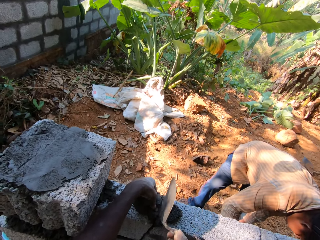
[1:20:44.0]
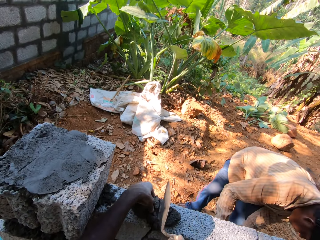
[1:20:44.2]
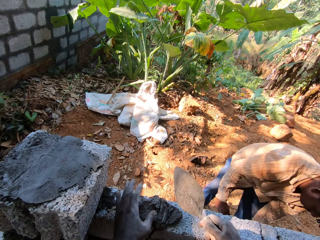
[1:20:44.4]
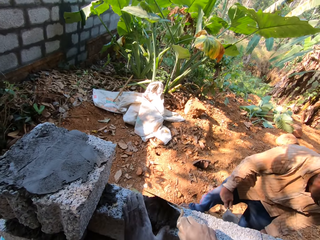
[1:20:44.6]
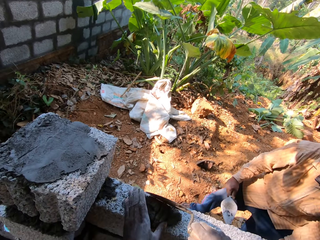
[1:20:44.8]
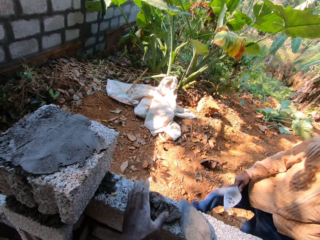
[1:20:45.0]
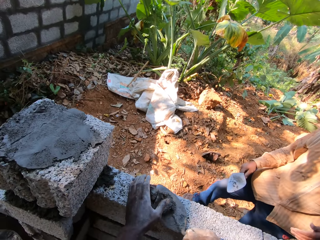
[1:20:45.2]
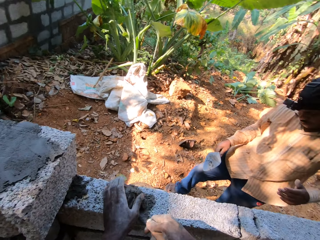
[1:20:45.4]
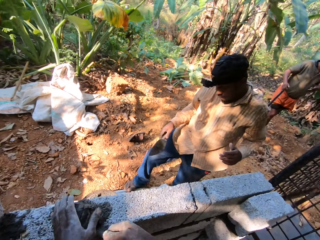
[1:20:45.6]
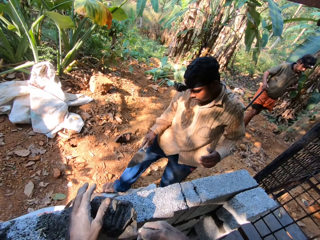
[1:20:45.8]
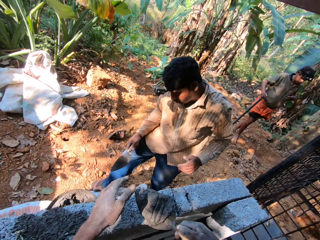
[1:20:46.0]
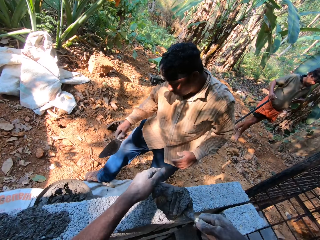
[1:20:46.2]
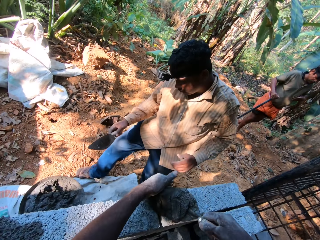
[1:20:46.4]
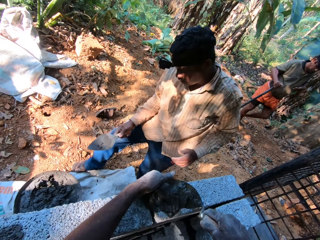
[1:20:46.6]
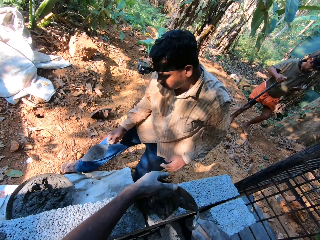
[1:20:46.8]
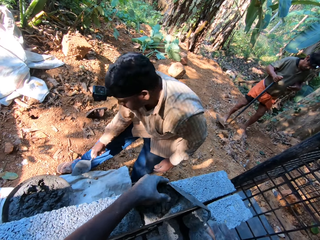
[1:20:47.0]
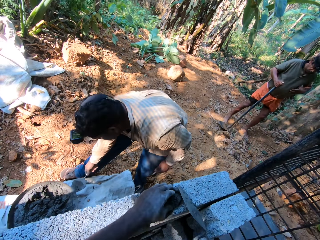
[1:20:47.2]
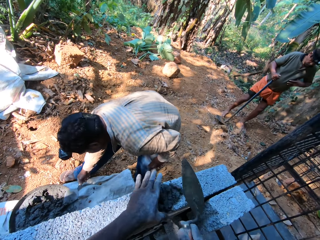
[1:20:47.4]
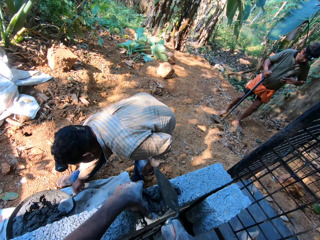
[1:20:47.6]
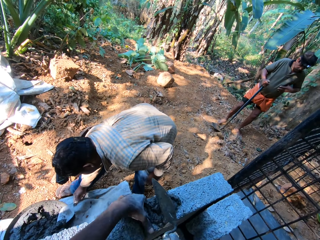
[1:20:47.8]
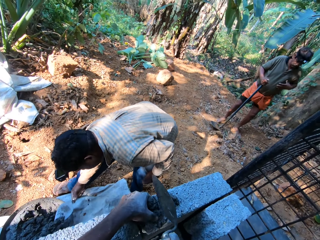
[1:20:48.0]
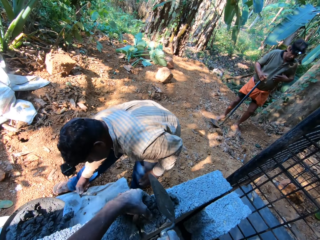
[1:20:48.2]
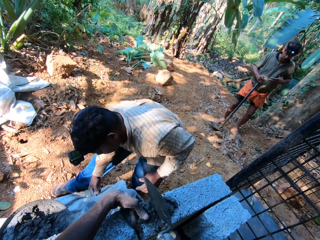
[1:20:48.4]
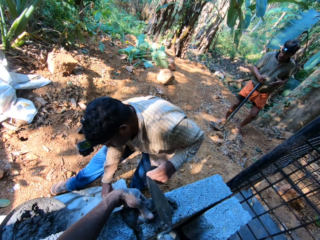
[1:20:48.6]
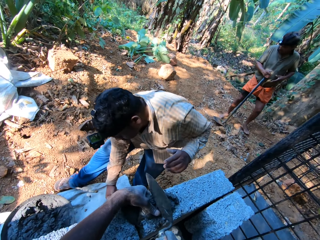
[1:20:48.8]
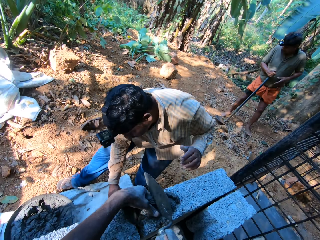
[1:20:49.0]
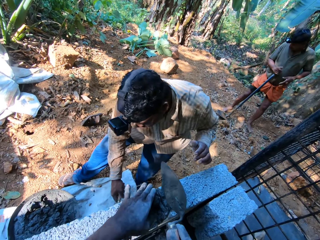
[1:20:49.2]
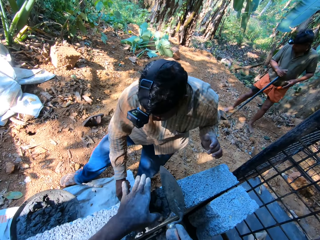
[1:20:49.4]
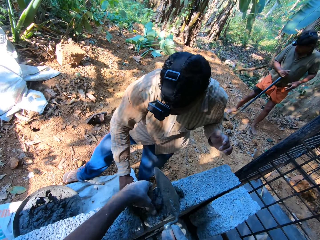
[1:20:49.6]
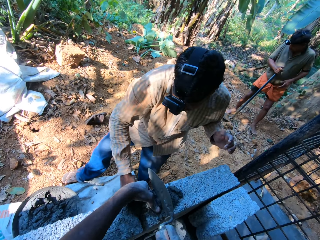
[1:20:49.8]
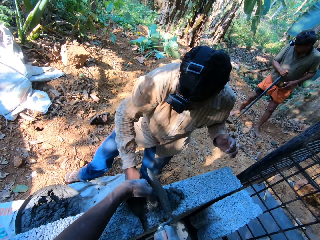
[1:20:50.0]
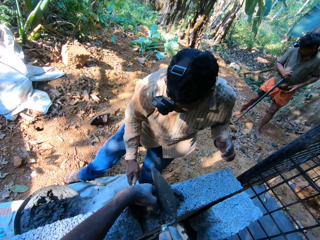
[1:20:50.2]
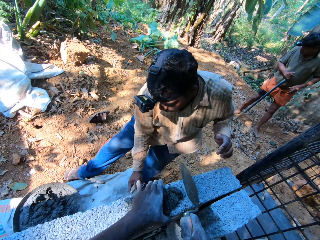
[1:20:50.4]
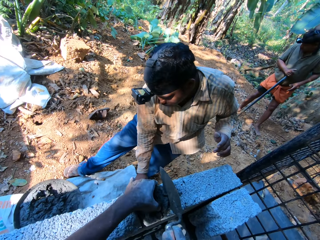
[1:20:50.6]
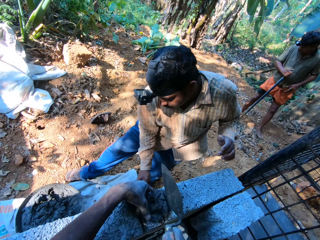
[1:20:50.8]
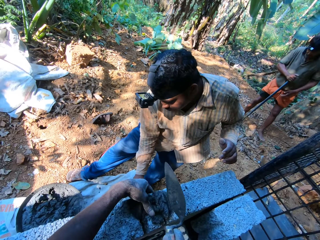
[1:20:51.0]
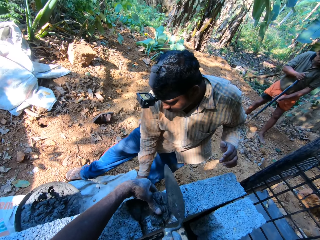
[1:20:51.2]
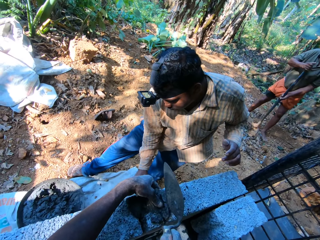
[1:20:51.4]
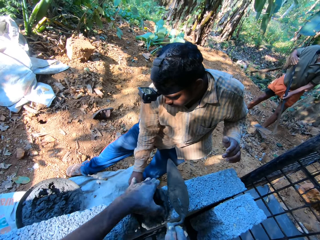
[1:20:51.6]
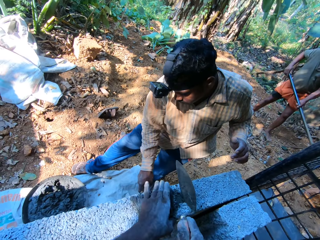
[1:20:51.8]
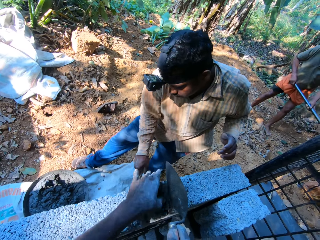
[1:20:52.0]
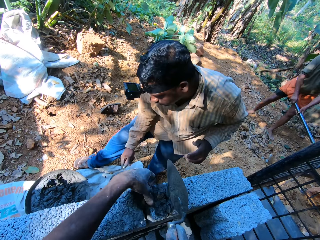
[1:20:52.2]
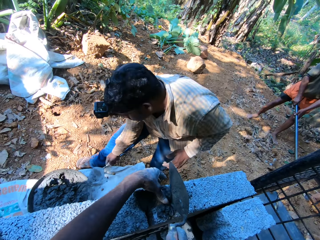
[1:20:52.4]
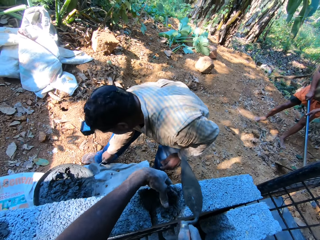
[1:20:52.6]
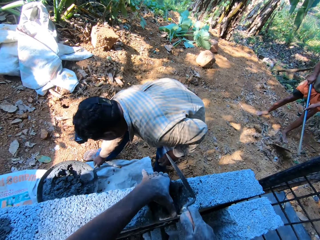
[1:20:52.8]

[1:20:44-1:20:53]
The camera wearer packs the concrete on the wall with the hand trowel in his right hand. He drops the concrete on the wall with the hand trowel in his right hand. He chops the concrete on the concrete block on the wall with the hand trowel in his right hand. The man packs concrete from the tray on the ground with the hand trowel in his right hand. The camera wearer fixes concrete on the wall spaces with the trowel. The man plasters the wall with the hand trowel in his right hand.

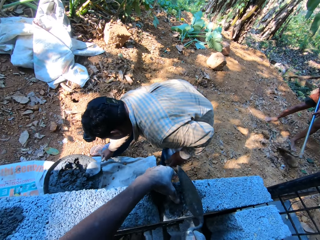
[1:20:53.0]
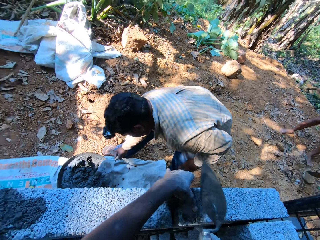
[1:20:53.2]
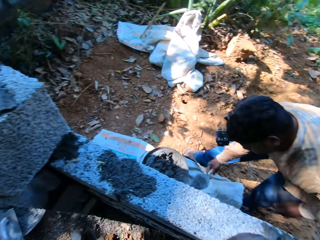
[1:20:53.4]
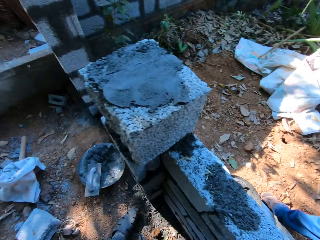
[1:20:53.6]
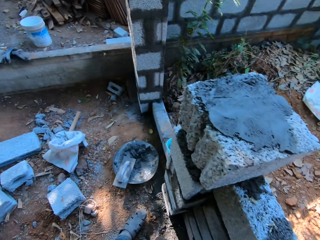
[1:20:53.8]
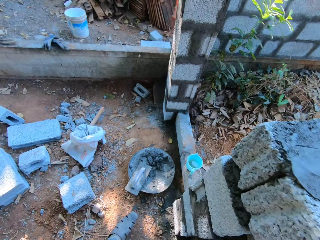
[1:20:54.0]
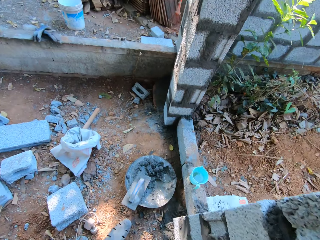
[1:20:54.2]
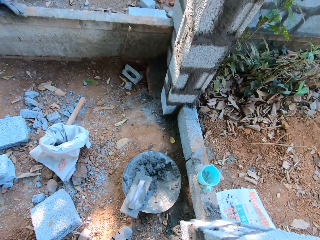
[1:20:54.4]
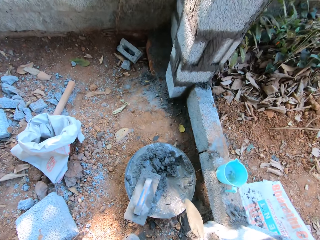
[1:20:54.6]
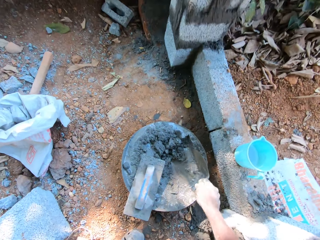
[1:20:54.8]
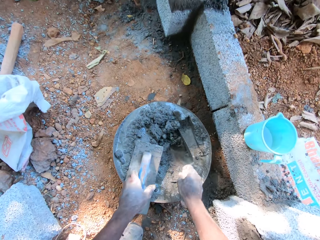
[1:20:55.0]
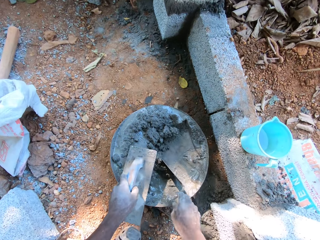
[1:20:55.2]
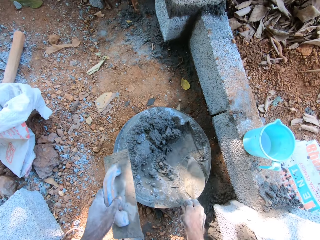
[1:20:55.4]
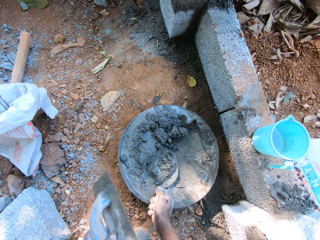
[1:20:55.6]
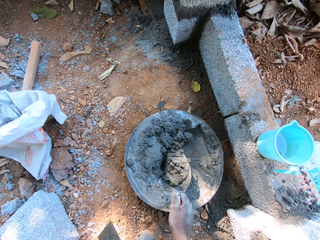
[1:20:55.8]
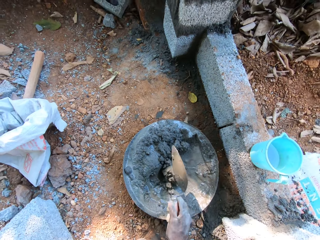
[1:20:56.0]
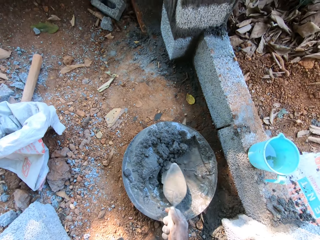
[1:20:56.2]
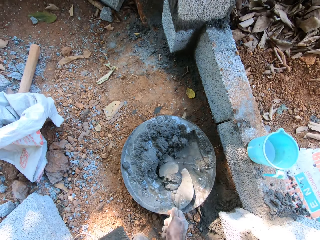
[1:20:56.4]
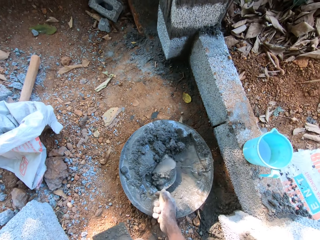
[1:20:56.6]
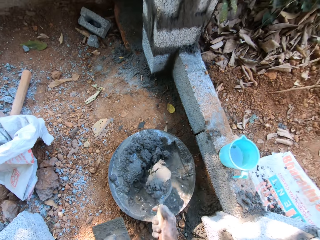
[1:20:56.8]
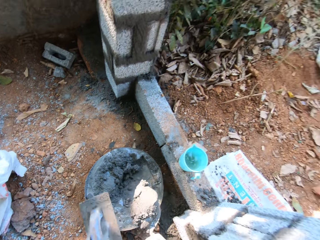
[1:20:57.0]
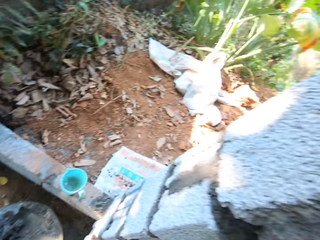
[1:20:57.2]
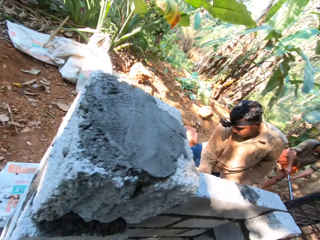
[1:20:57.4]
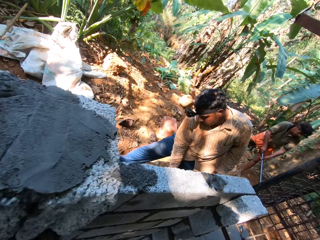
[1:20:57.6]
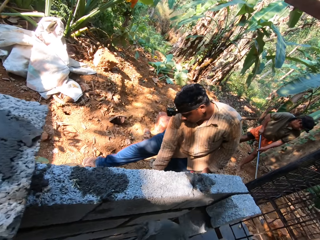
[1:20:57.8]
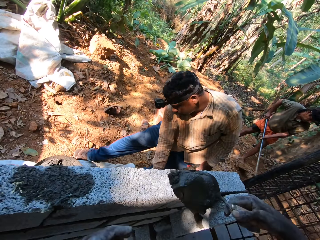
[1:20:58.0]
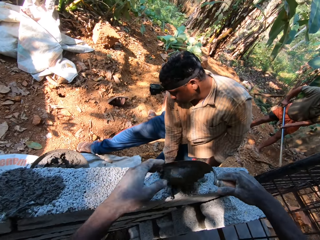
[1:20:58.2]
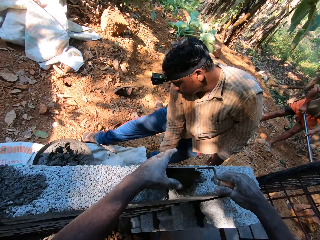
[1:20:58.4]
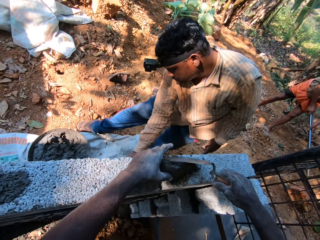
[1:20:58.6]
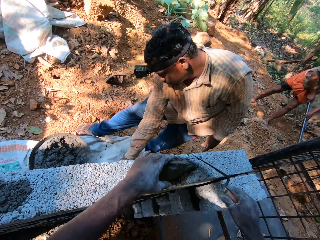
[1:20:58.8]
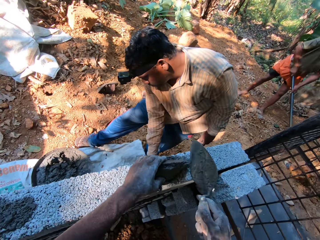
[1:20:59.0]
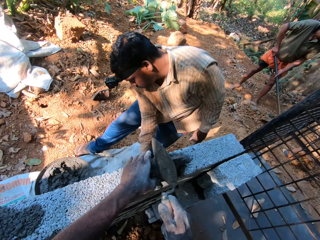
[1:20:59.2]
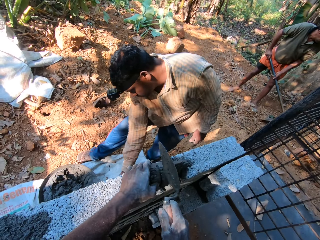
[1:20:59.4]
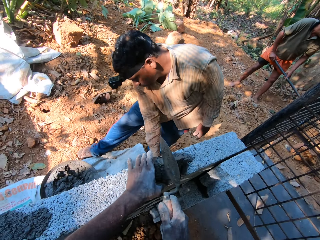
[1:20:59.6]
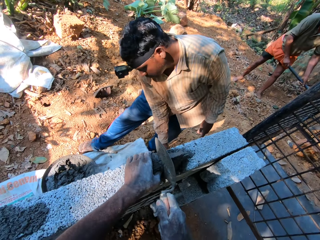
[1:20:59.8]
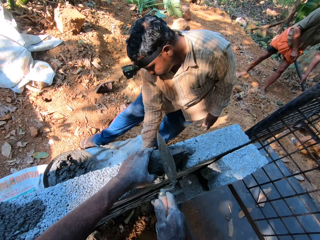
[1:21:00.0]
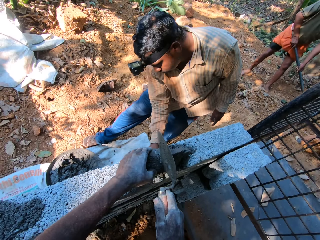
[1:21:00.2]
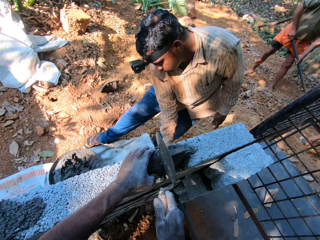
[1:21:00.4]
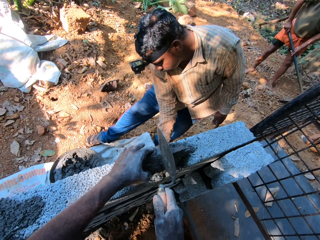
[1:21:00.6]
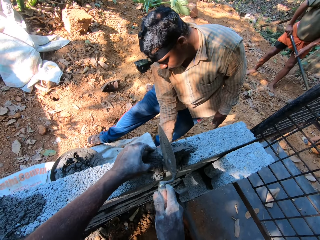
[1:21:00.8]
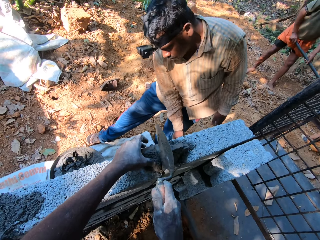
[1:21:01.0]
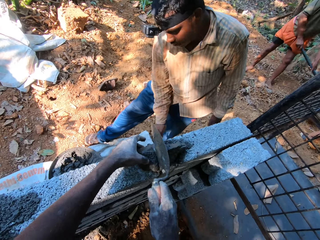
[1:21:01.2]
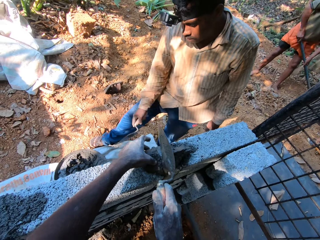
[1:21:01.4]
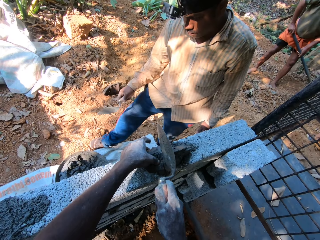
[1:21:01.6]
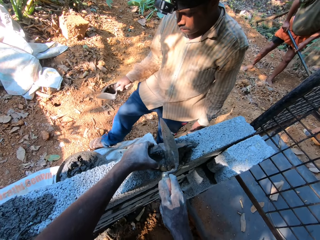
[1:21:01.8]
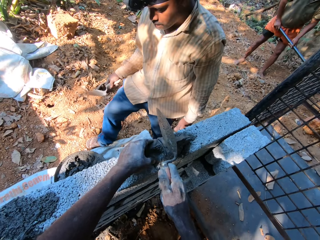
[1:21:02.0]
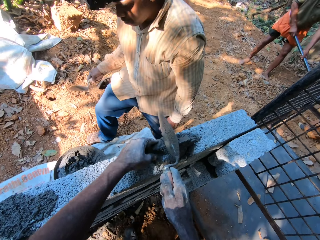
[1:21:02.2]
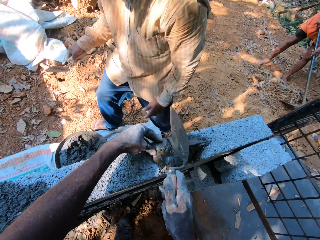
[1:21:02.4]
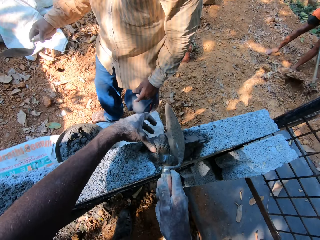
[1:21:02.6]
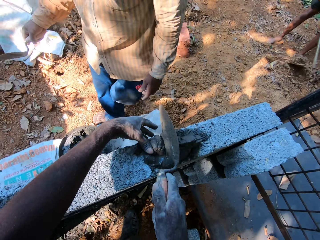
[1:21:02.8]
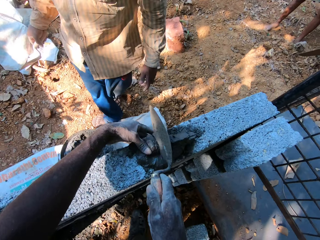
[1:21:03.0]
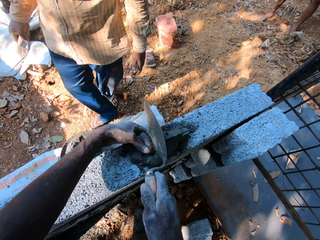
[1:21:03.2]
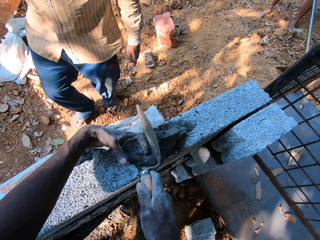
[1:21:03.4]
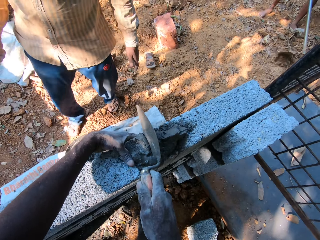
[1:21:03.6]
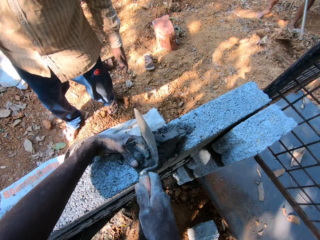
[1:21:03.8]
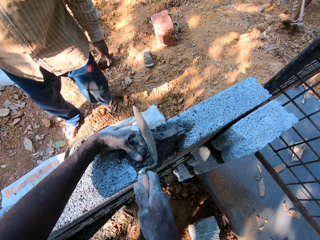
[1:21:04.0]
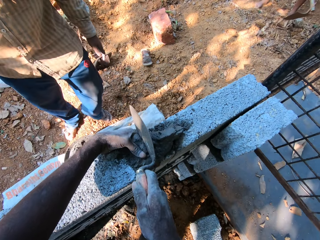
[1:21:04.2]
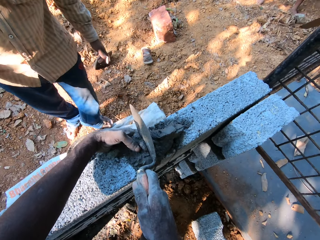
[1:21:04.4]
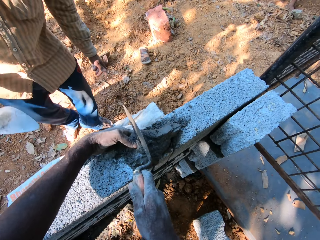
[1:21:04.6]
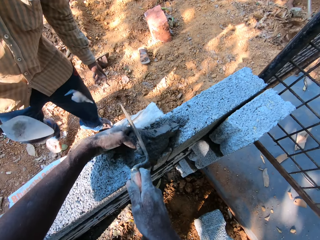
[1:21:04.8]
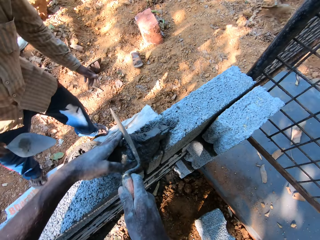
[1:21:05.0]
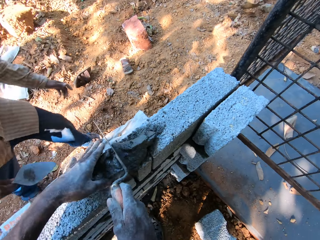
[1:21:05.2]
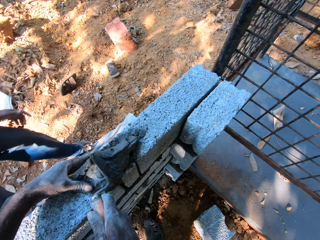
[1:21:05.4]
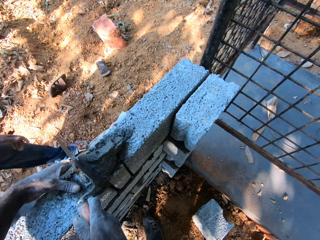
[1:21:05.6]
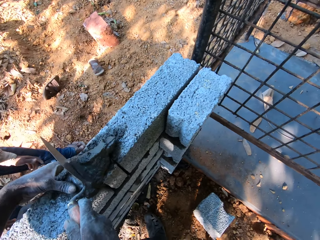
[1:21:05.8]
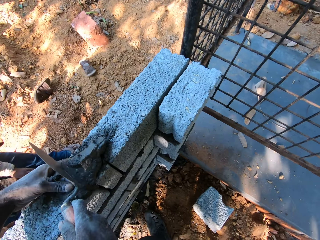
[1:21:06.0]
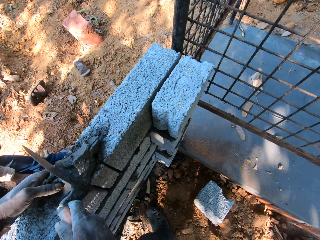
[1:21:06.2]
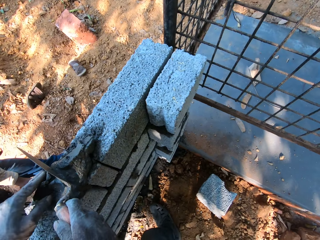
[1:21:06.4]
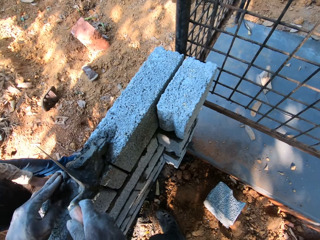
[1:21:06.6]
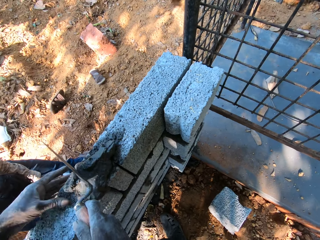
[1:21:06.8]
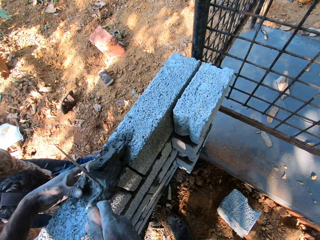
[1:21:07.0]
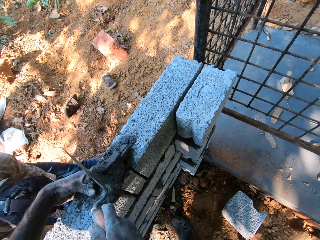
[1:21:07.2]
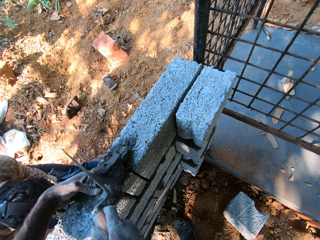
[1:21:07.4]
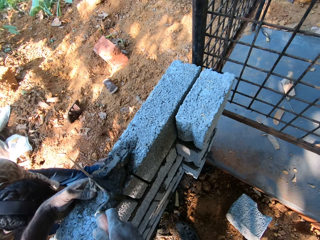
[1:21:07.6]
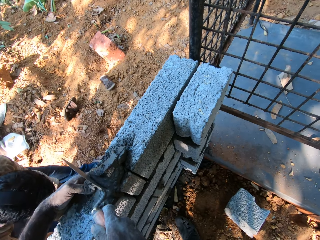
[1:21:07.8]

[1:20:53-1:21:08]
The camera wearer mixes the concrete on the tray on the ground with the hand trowel in his right hand. He picks up the hand levelling trowel on the concrete tray on the ground with his left hand. He packs concrete from the tray on the ground with the hand trowel in his right hand. He drops the concrete on the wall with the hand trowel in his right hand. He chops the concrete on the concrete block on the wall with the hand trowel in his right hand. He fixes concrete on the wall spaces with the trowel.
